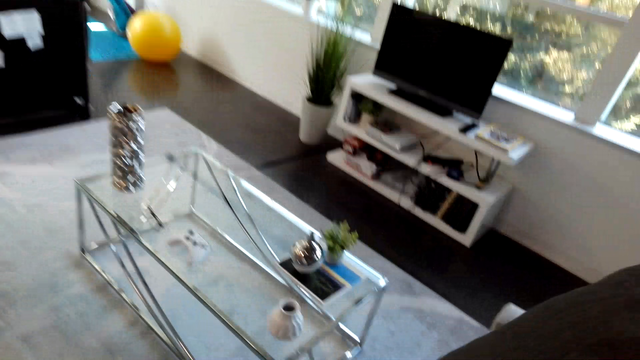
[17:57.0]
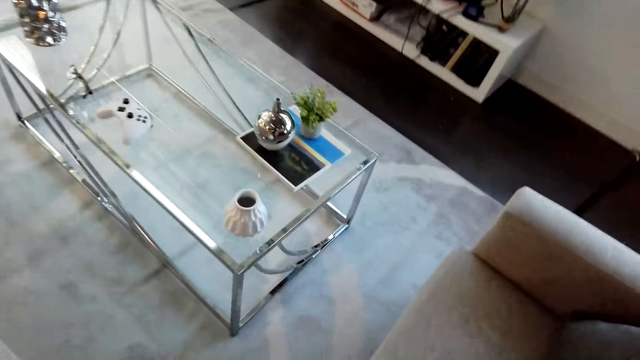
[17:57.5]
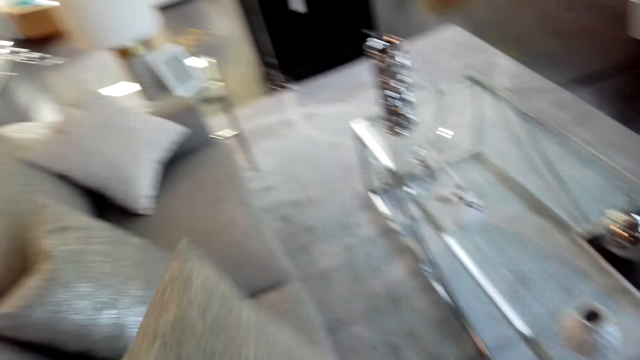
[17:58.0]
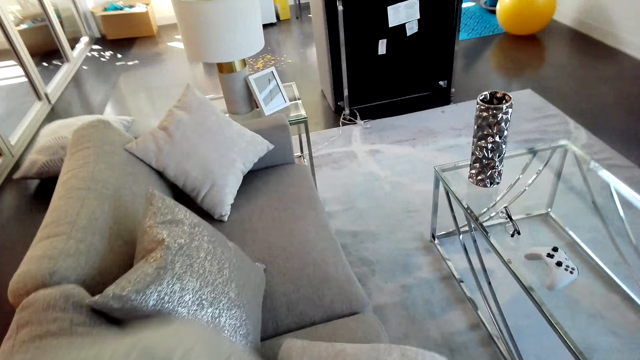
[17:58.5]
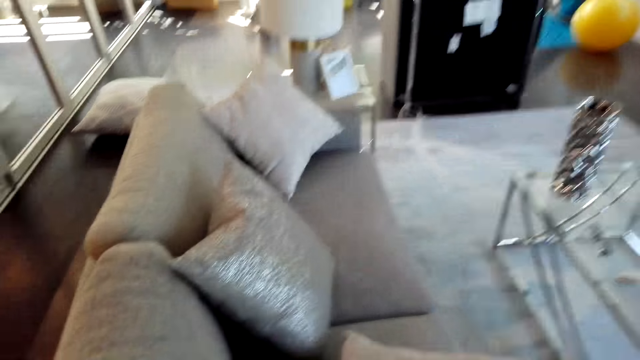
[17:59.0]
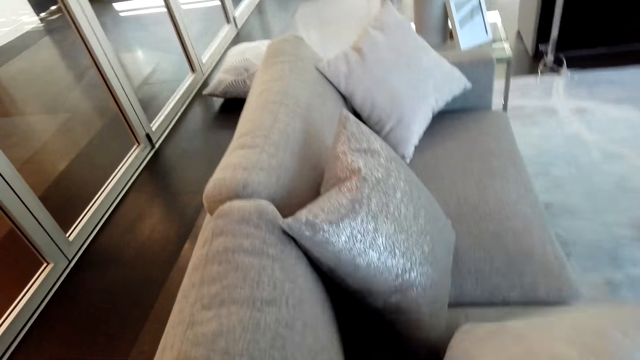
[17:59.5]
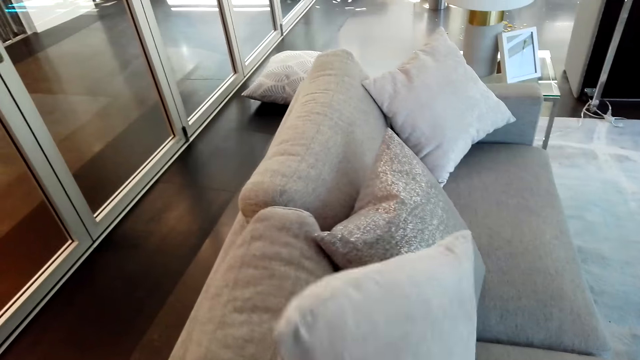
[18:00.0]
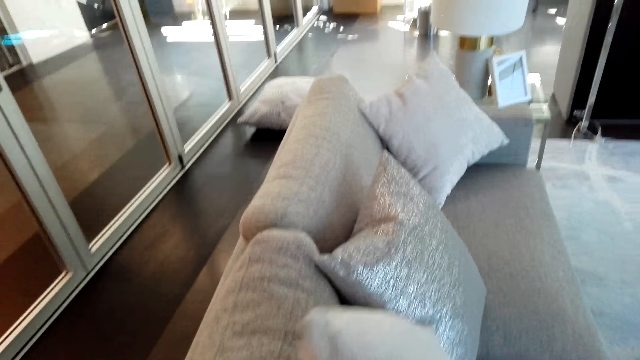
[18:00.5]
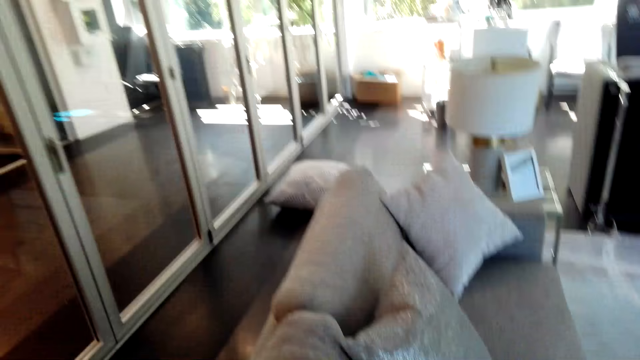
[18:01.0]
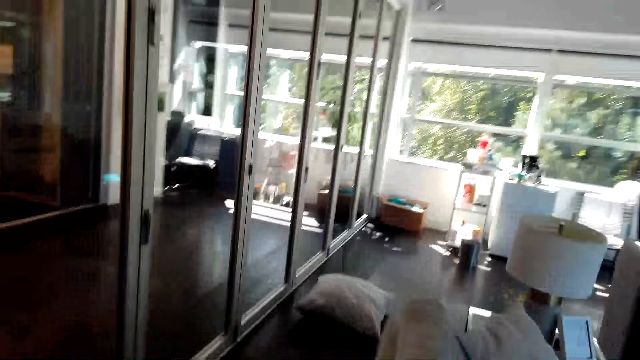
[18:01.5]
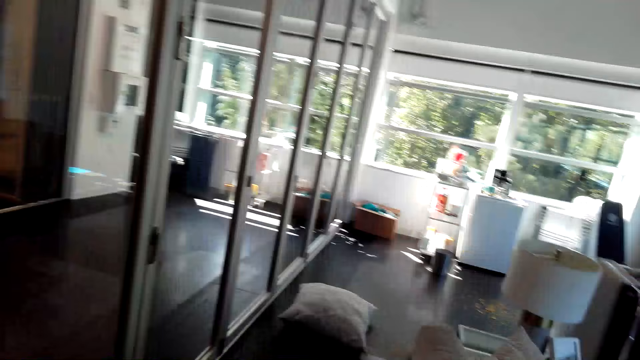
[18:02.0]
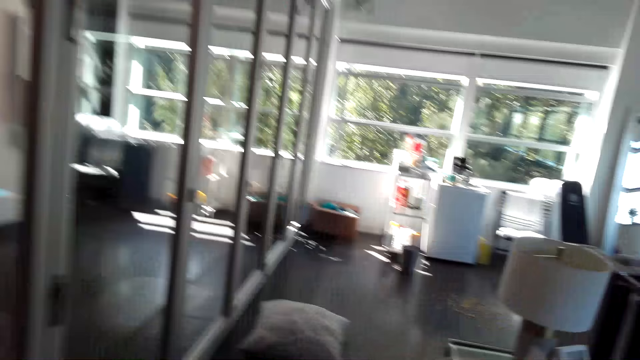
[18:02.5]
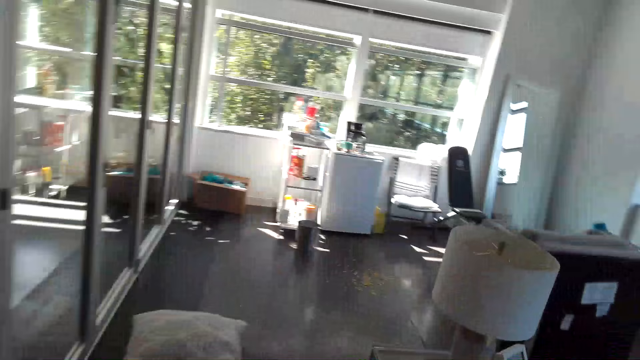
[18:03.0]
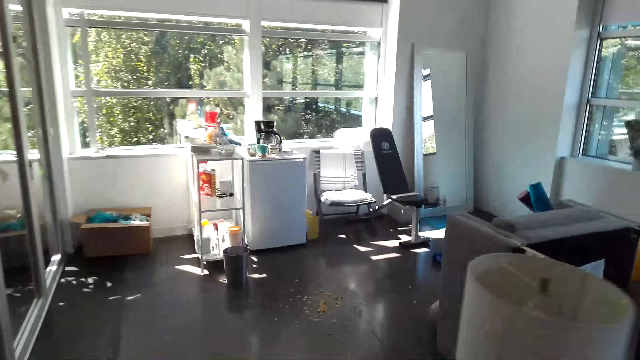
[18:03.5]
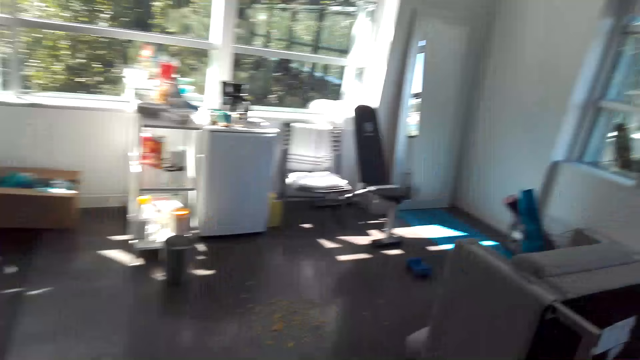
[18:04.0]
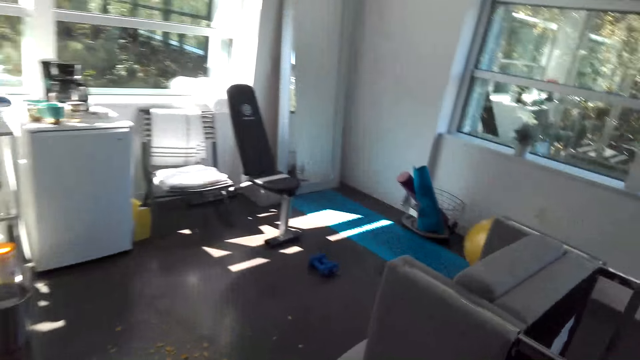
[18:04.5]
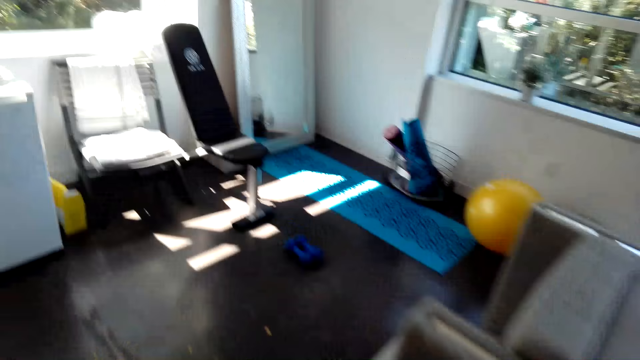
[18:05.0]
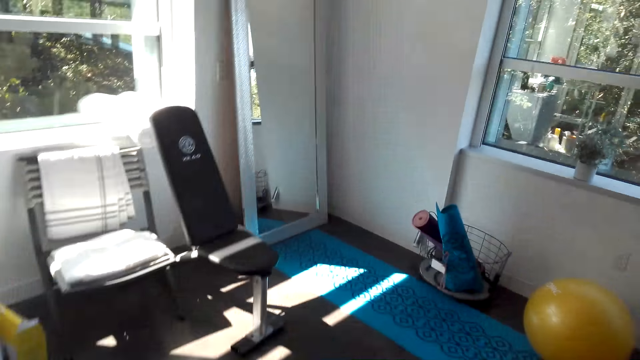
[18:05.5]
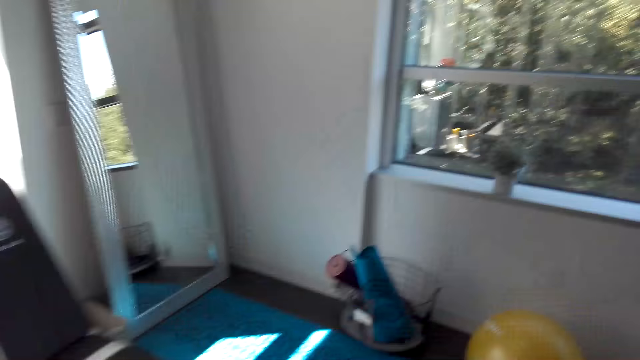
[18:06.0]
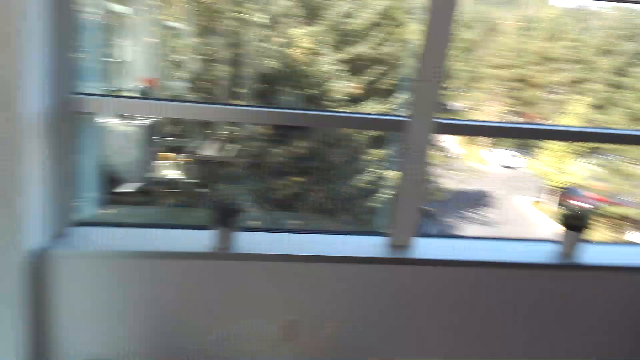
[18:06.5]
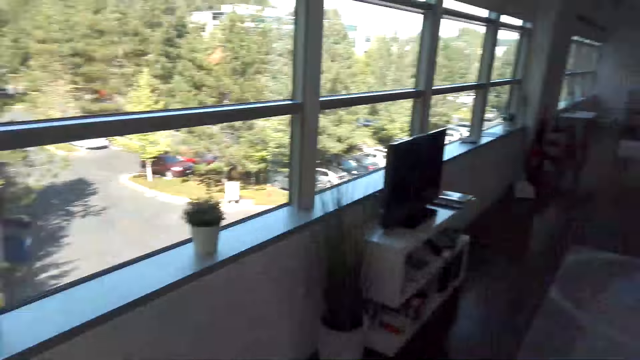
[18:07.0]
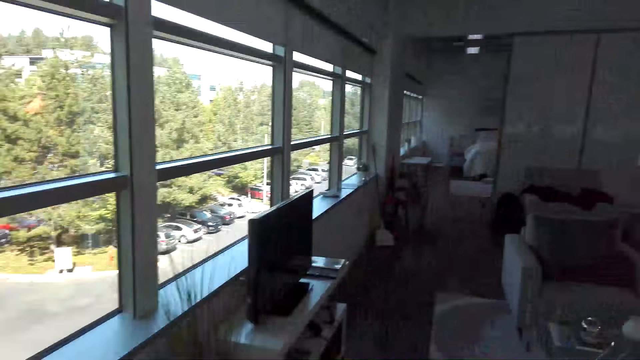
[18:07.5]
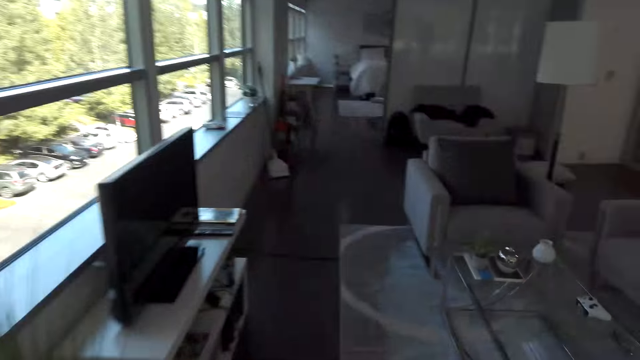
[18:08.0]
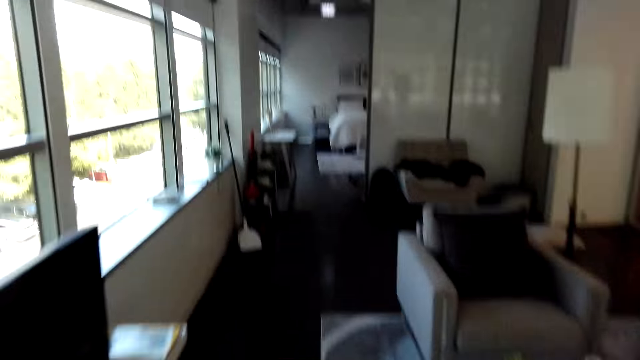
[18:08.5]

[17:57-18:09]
The camera wearer puts seat throw pillows on the sofas. They walk in the room.

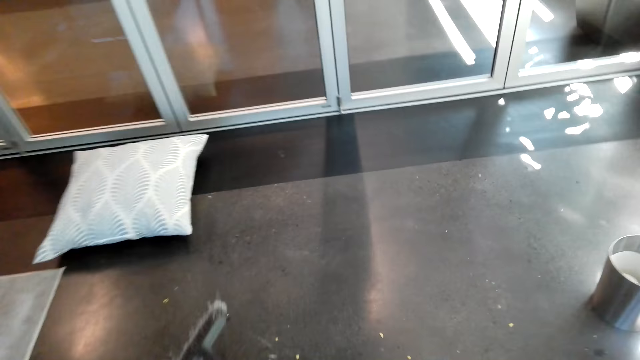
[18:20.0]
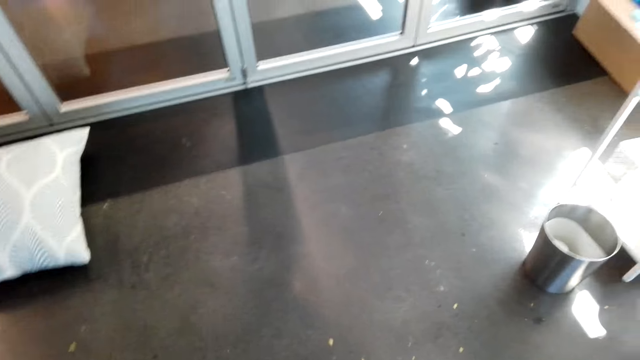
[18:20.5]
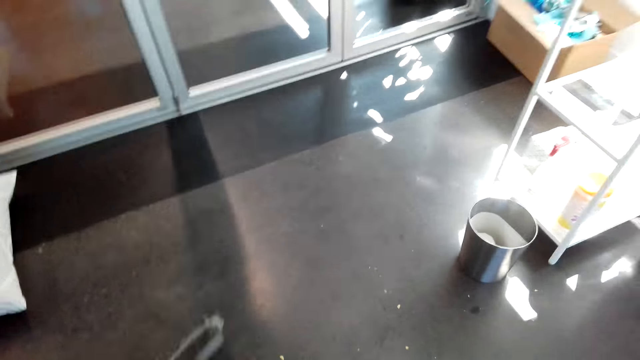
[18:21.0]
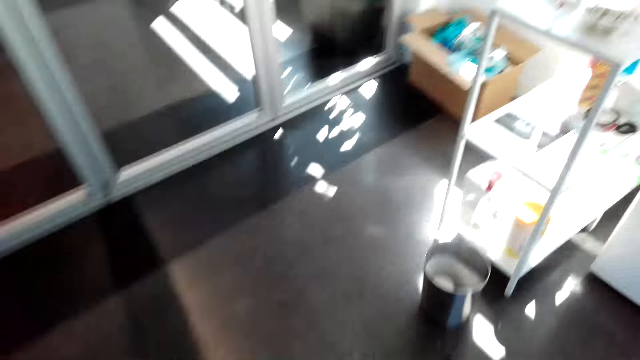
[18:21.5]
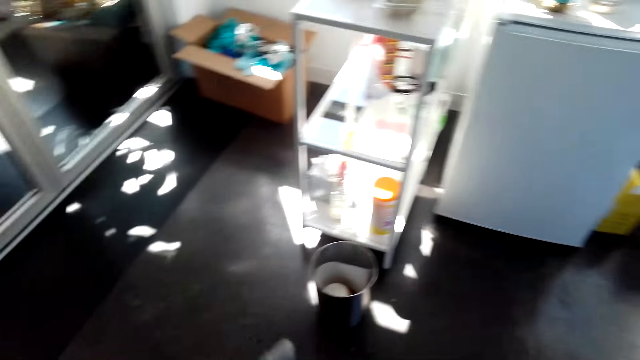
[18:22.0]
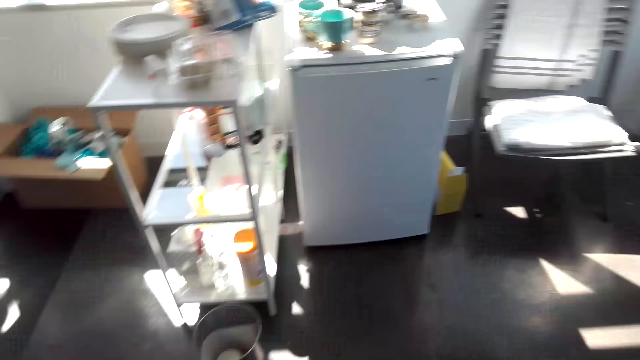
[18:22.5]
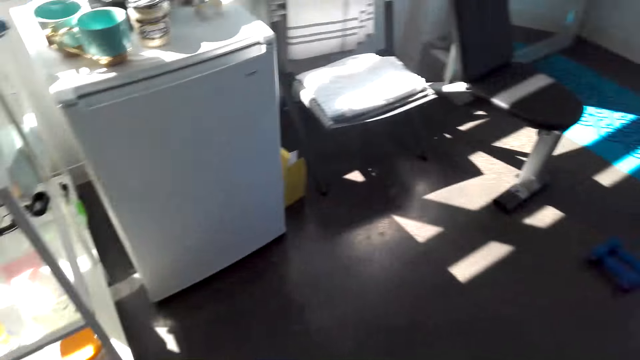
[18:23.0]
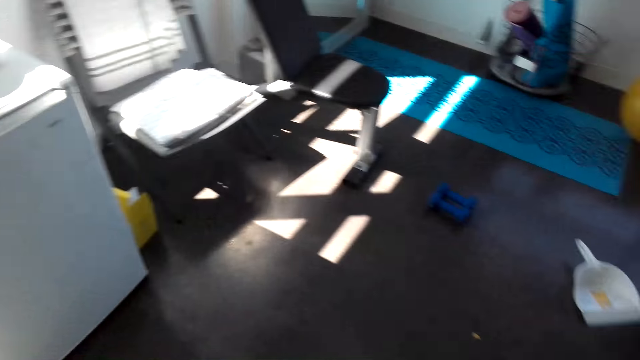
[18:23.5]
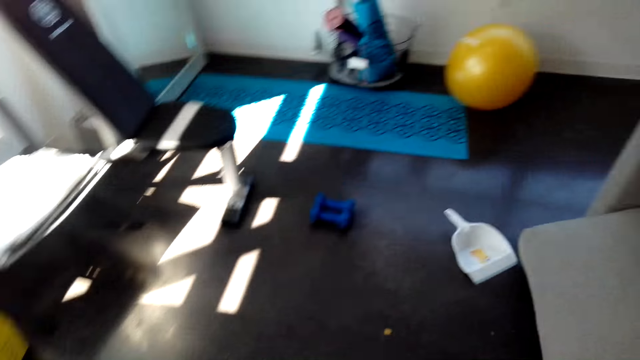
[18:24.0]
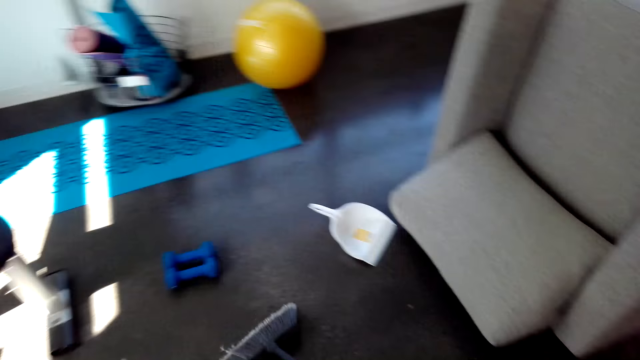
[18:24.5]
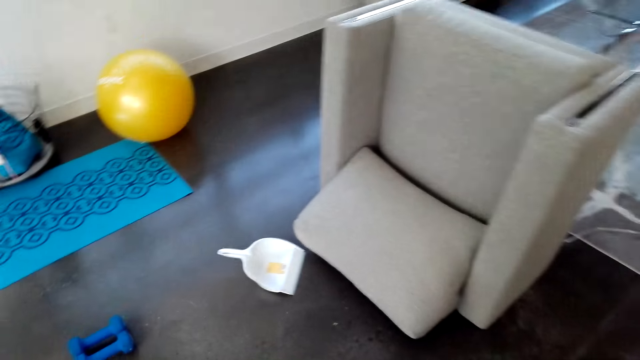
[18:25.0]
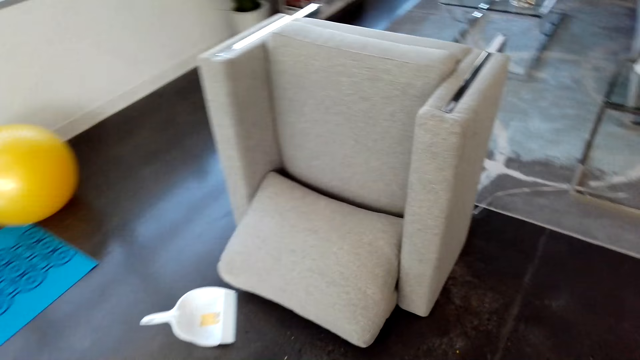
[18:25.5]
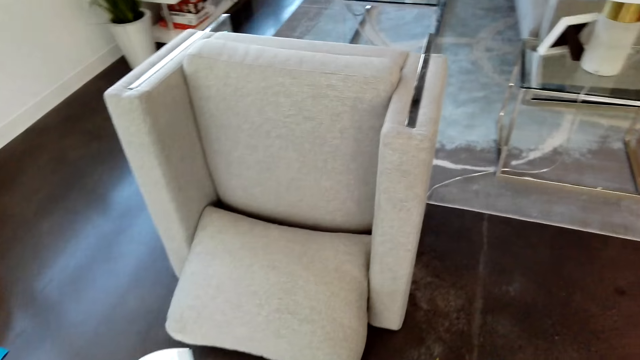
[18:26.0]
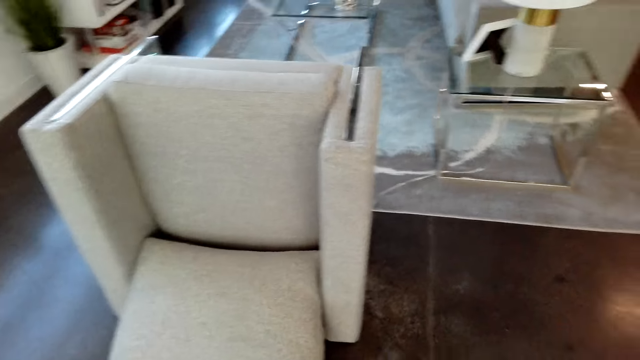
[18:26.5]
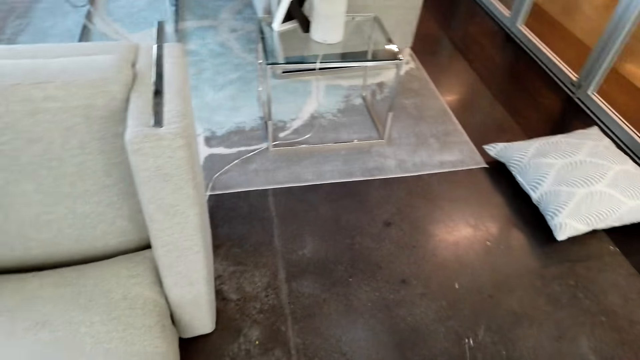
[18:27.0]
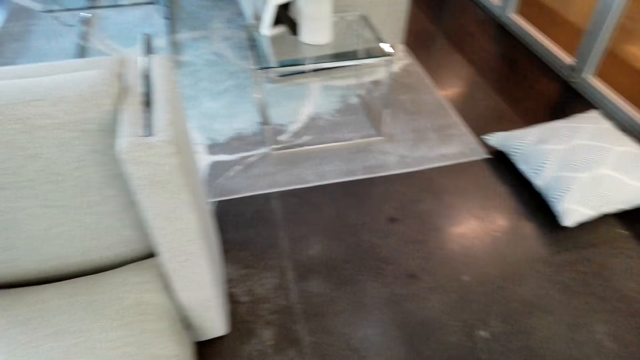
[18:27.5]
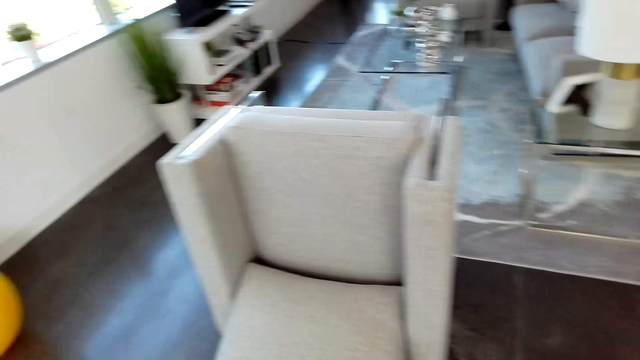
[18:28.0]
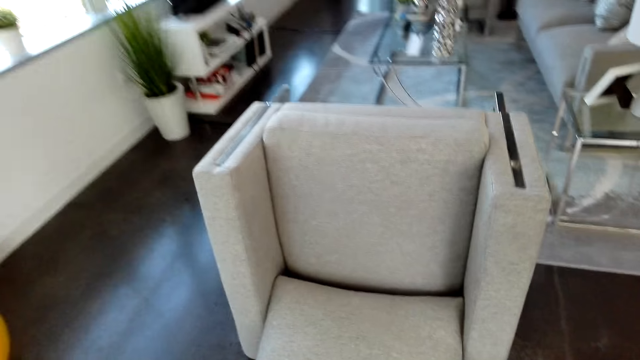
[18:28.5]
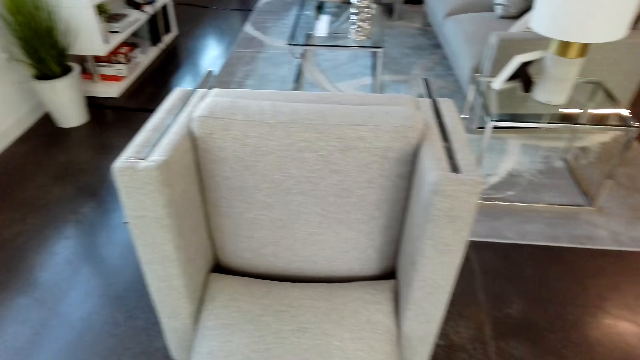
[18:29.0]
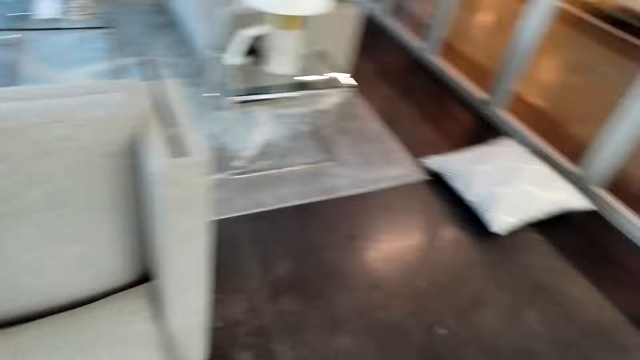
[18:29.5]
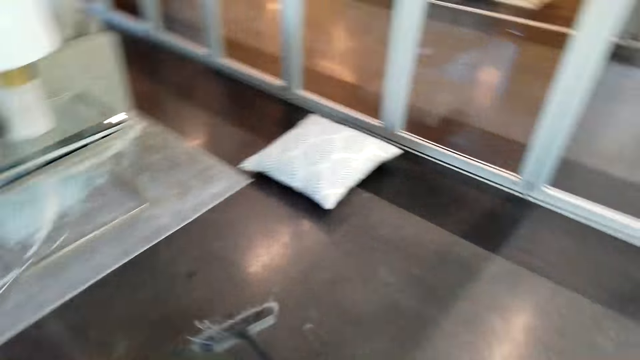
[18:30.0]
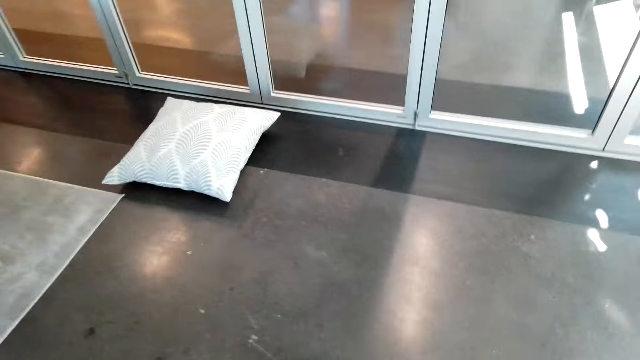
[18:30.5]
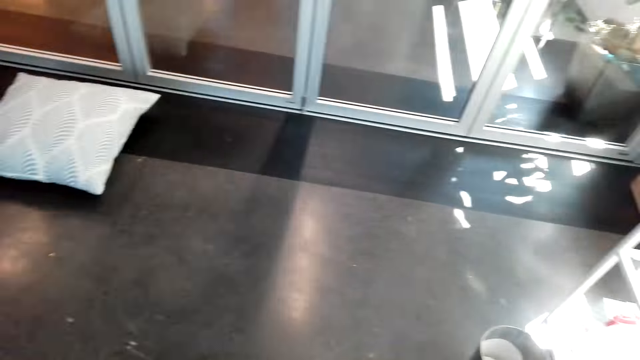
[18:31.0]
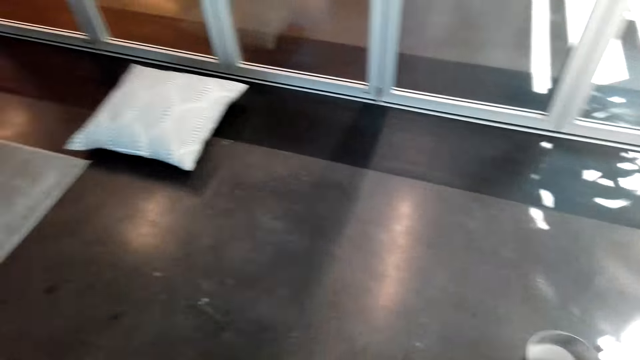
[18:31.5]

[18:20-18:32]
The camera wearer sweeps the floor.
